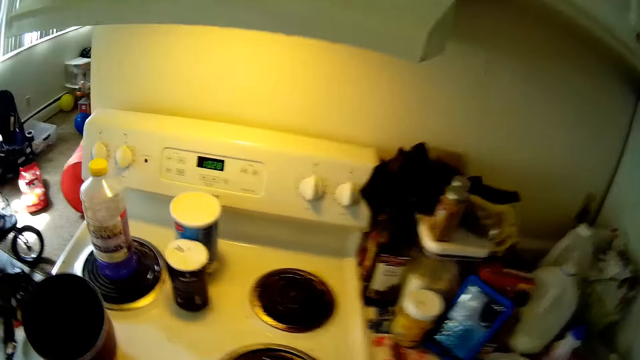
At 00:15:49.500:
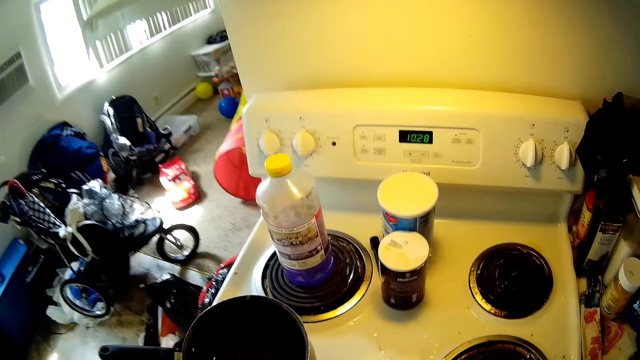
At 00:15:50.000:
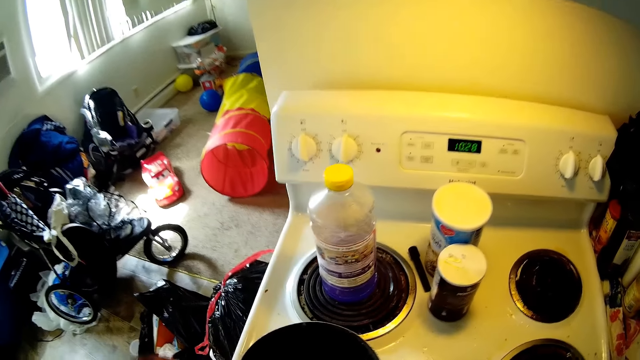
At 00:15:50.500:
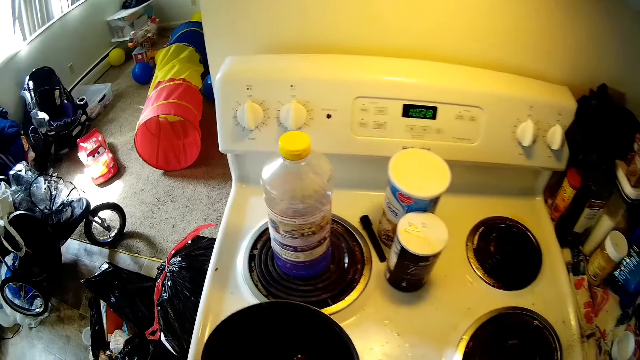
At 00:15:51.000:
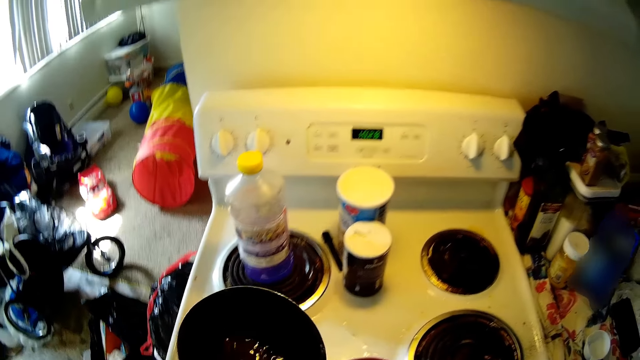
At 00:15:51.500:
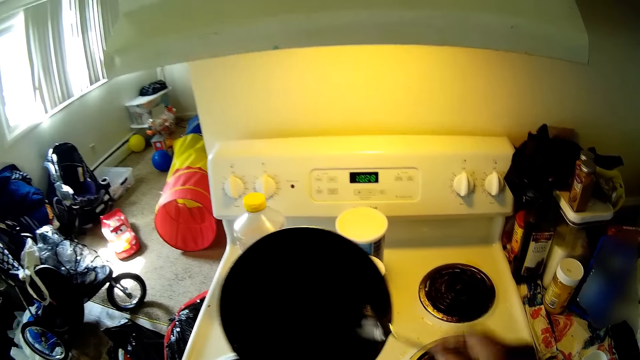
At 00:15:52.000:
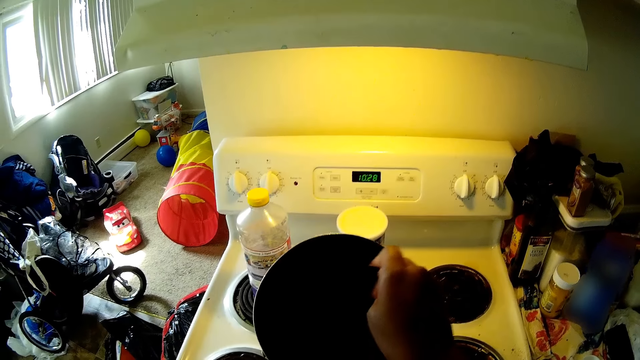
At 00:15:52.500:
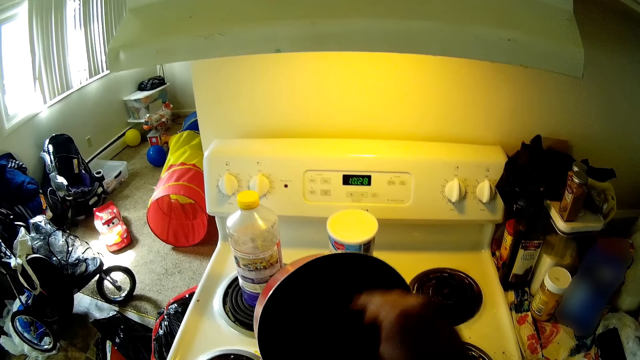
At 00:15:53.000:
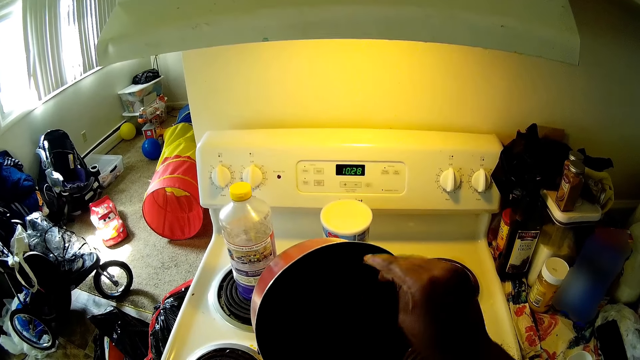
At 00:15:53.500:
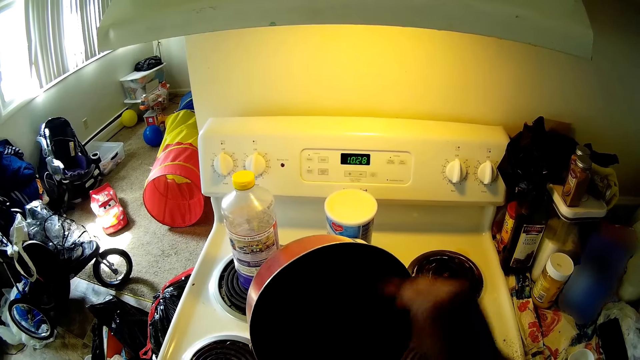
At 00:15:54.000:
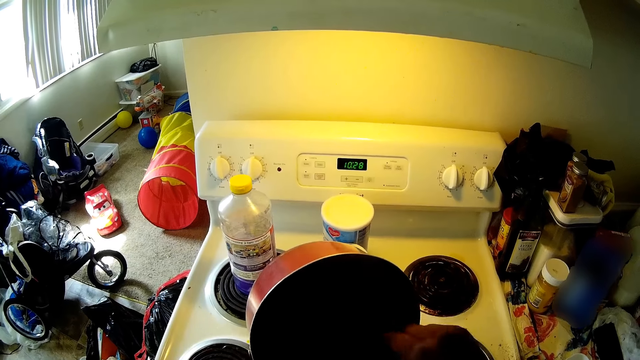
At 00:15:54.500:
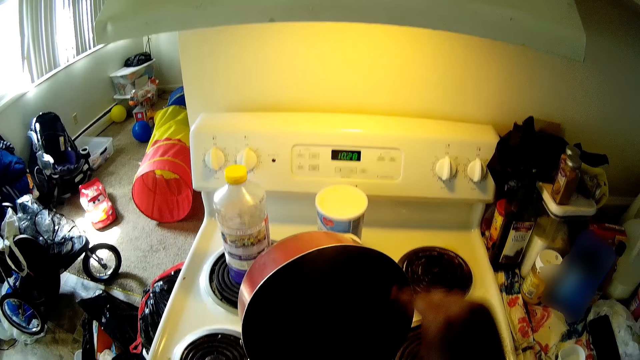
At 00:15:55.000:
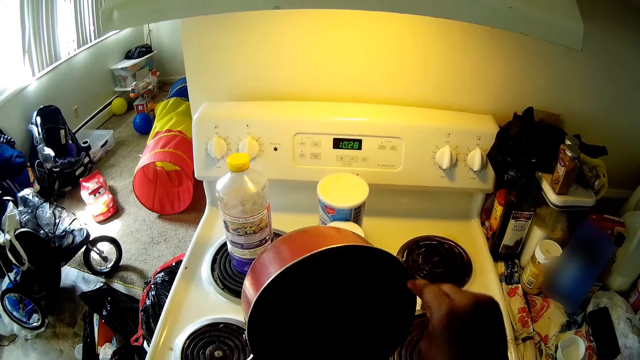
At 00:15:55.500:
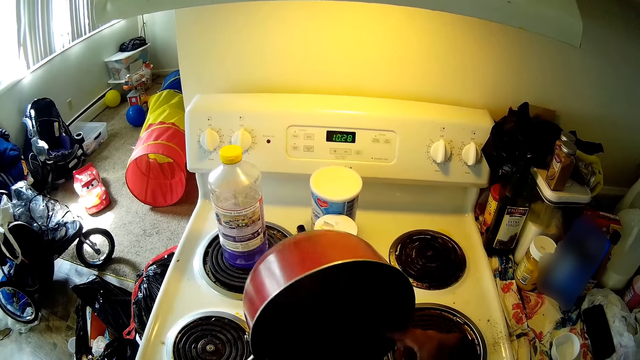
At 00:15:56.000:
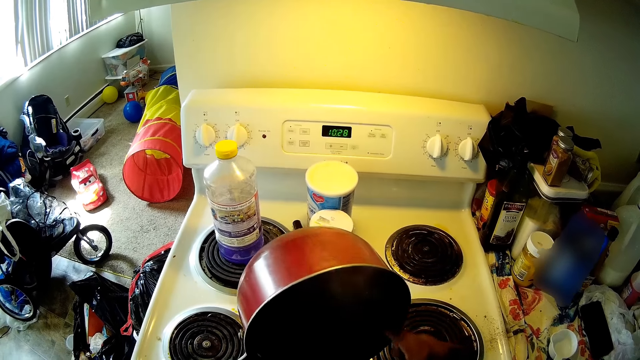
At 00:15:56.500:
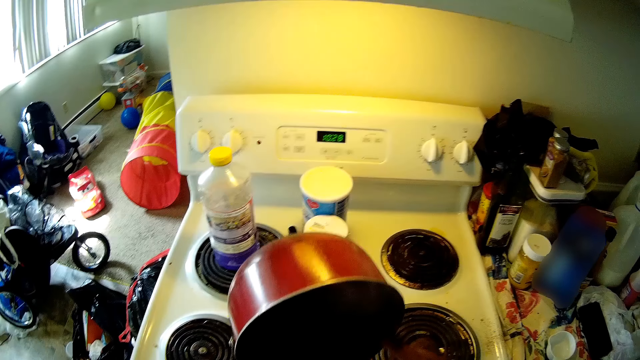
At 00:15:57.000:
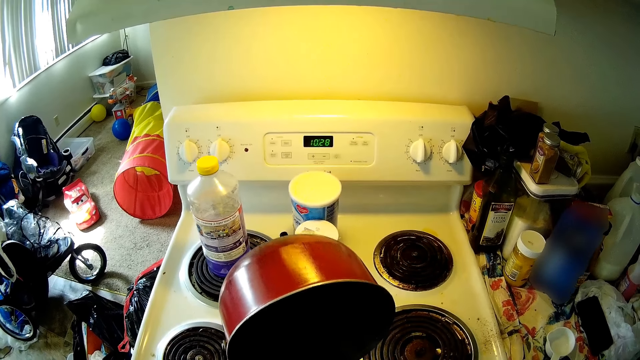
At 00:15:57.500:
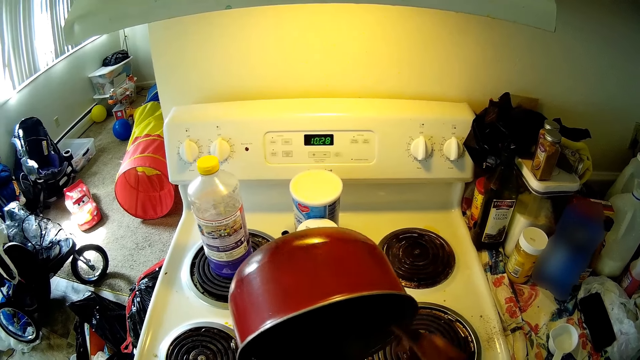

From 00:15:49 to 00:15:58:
The camera wearer raises the frying pan with her left hand from the cooker. She scrapes the chocolate pudding into the bowl with the spoon in her right hand. She scrubs something from the pan with the spoon.

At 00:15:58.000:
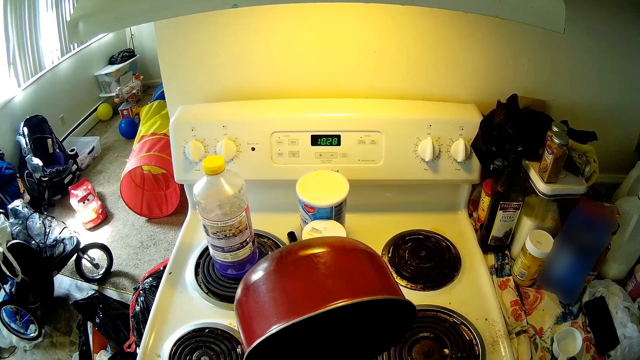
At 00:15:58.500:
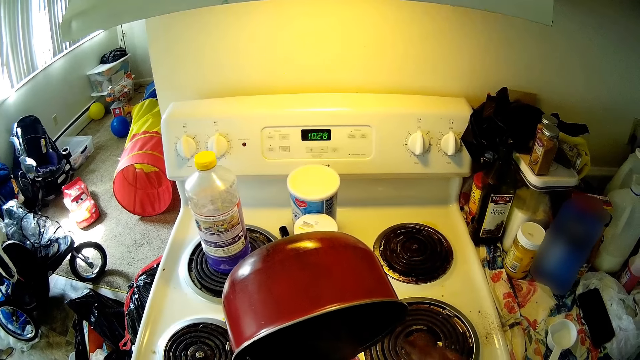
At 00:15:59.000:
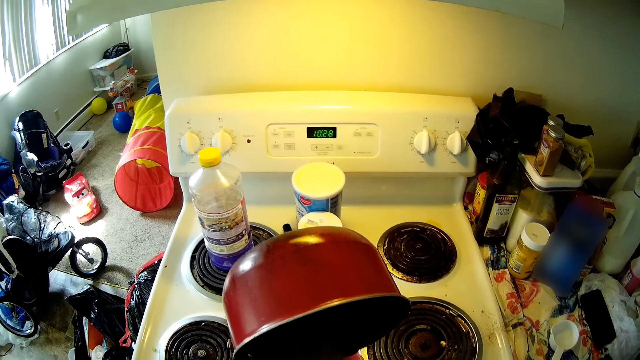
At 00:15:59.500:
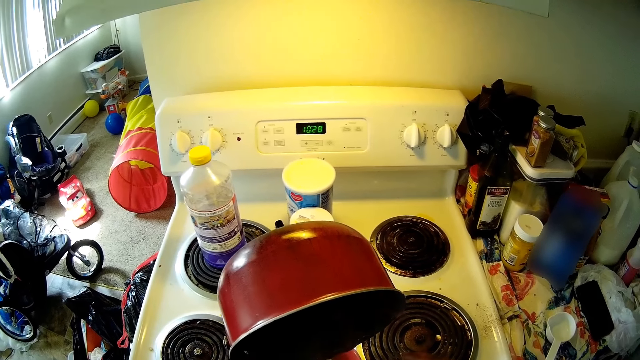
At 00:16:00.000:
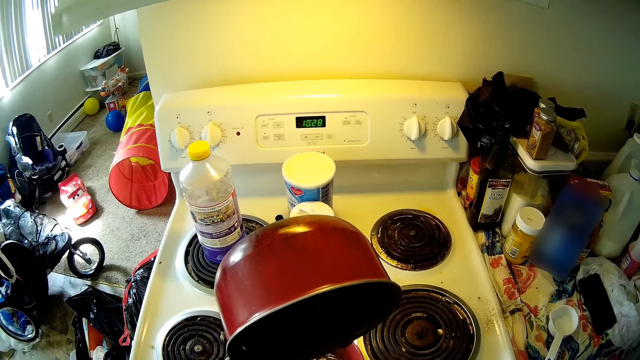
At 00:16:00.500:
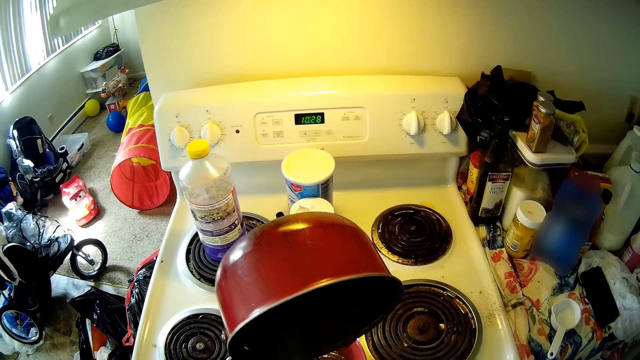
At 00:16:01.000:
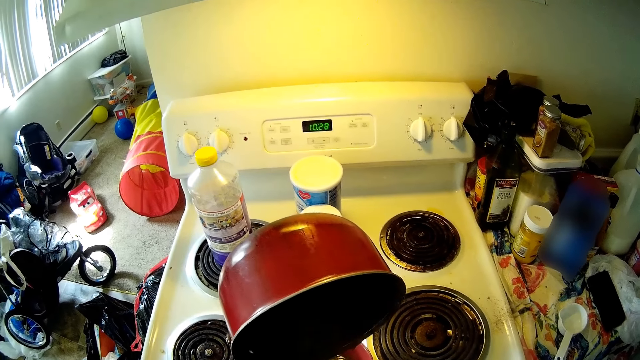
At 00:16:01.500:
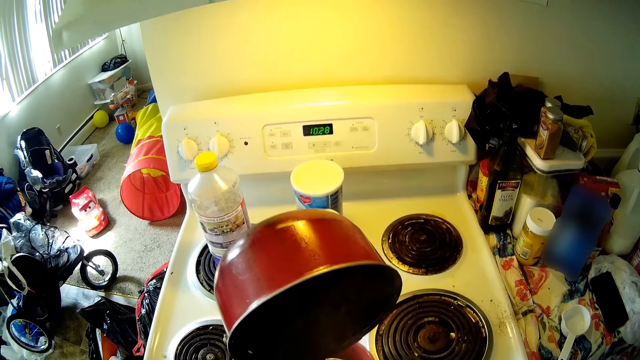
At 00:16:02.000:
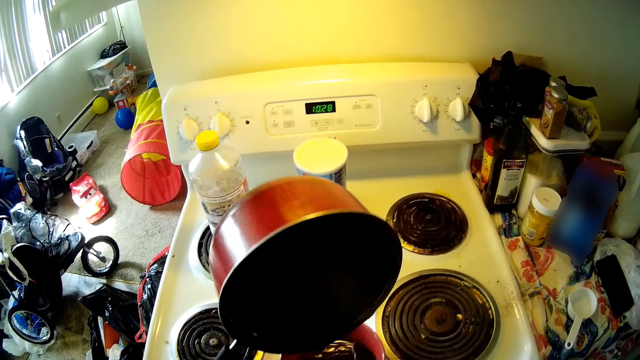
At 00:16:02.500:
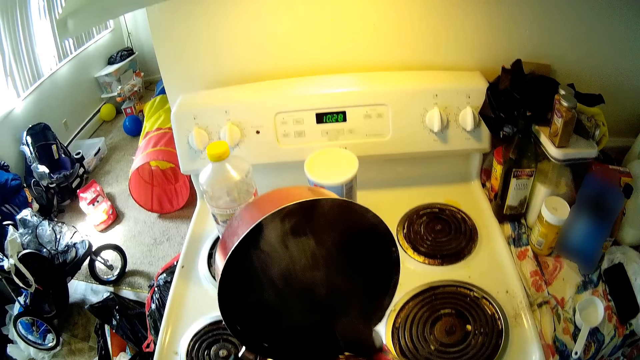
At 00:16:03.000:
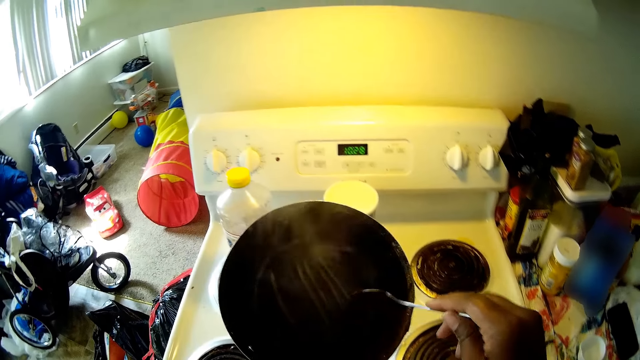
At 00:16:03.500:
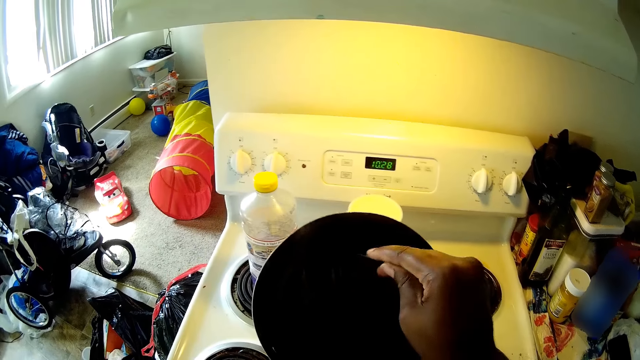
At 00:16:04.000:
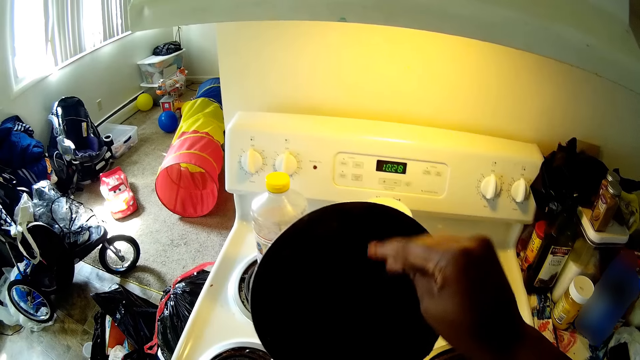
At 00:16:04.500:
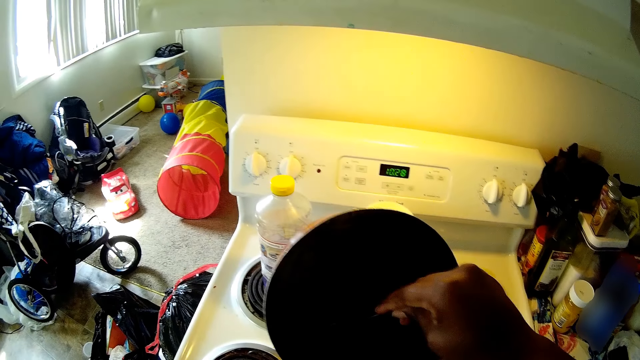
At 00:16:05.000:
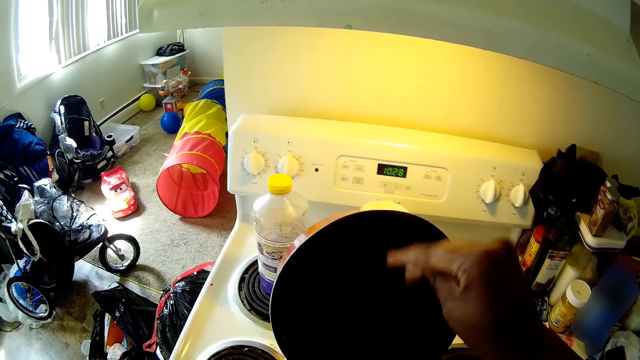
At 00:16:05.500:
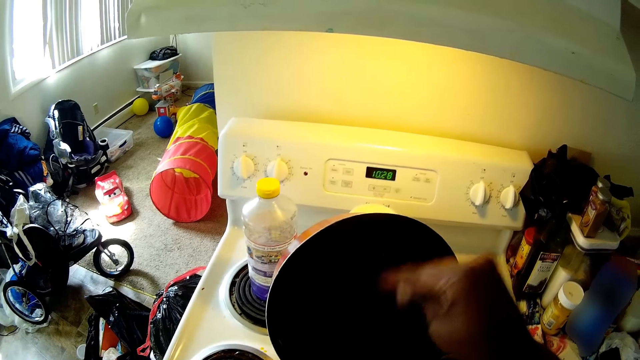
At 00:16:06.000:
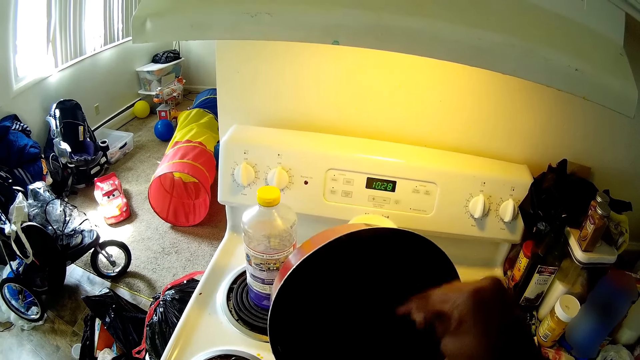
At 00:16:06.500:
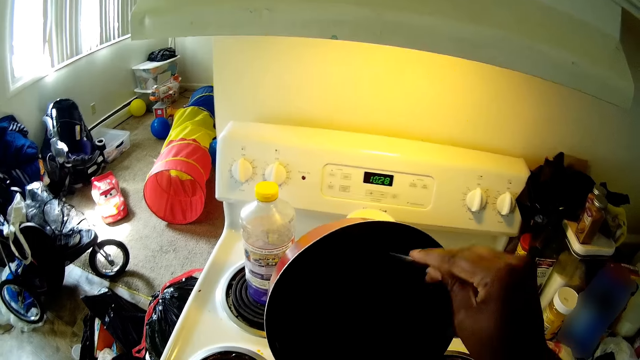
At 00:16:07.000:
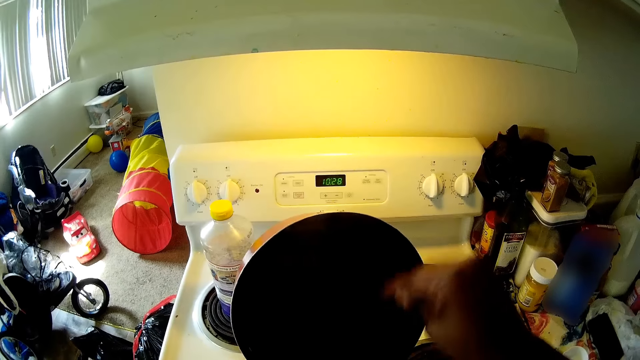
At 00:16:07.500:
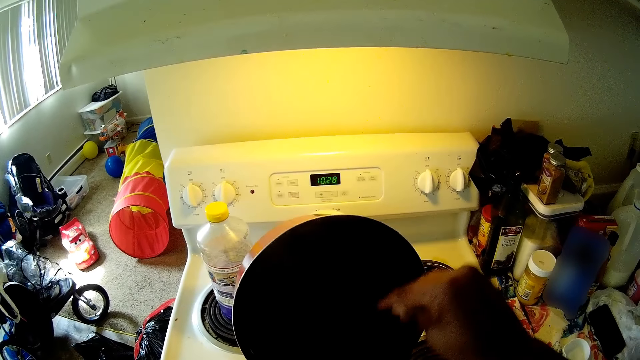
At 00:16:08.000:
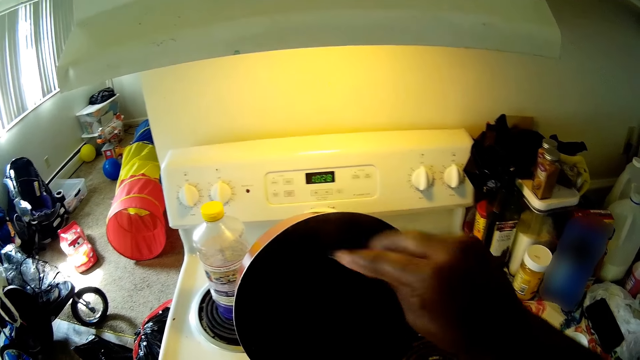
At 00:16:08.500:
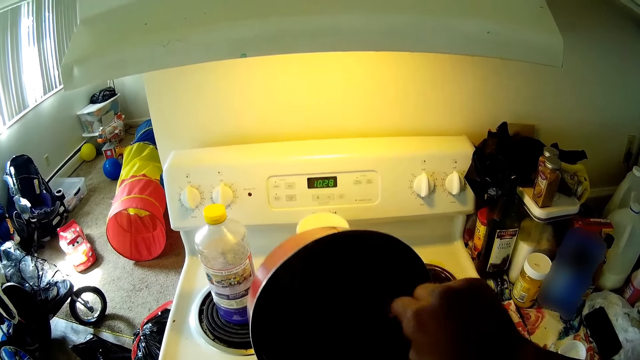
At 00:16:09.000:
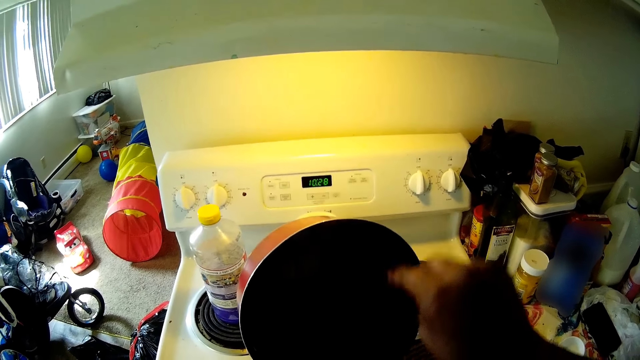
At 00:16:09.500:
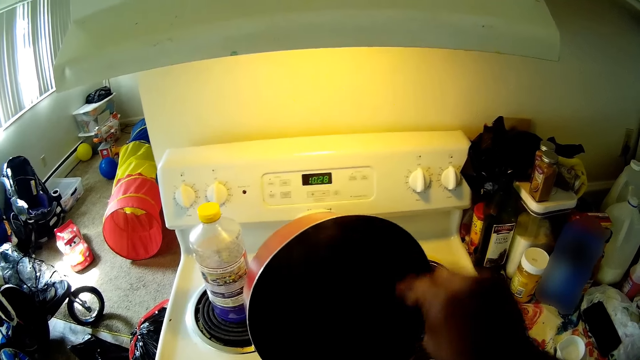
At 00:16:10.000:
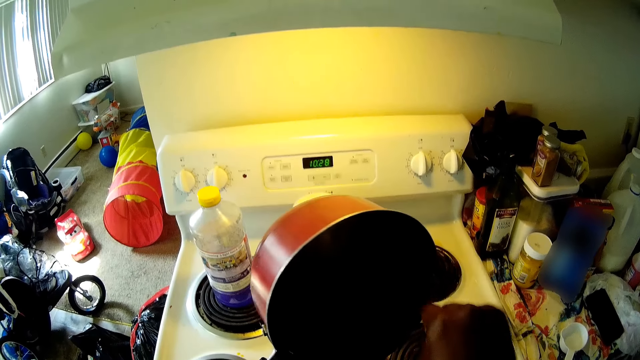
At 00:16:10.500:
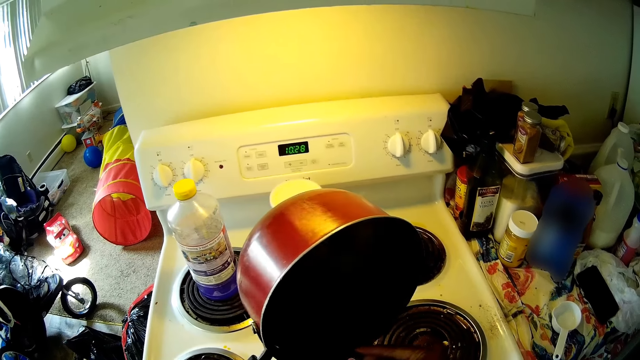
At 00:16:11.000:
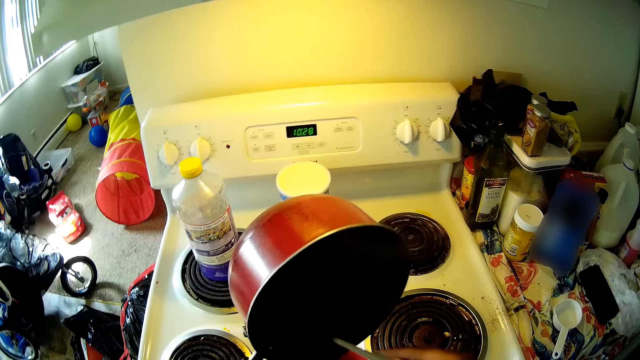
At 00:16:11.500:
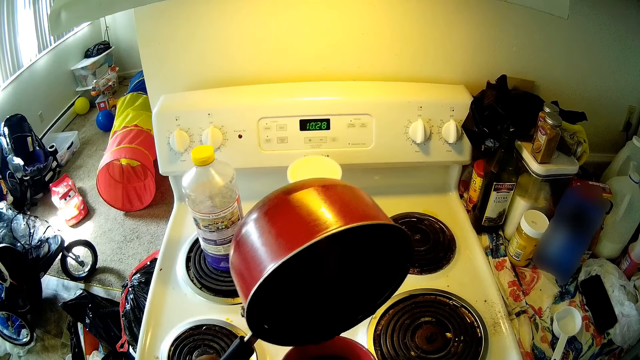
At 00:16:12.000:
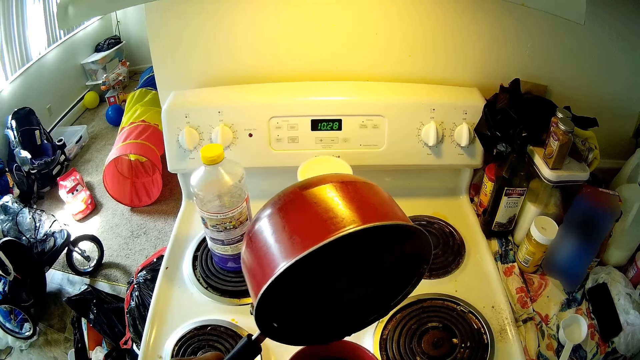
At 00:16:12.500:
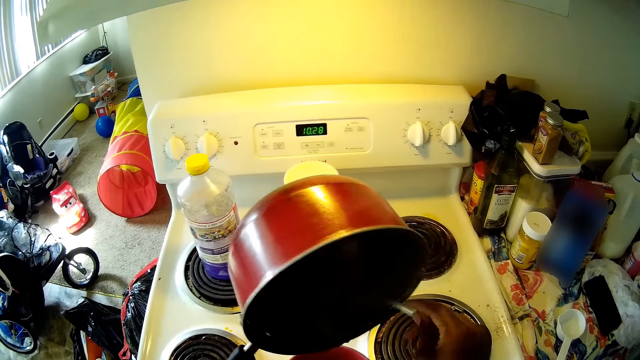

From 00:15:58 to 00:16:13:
The camera wearer hits the spoon on the bowl. She scrapes the frying pan with the spoon in her right hand. She scrapes the chocolate pudding into the bowl with the spoon in her right hand.
